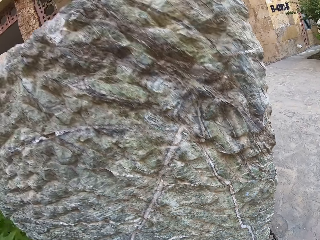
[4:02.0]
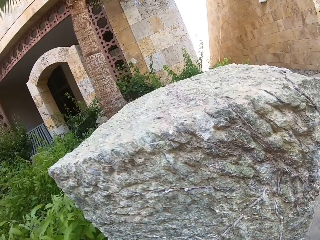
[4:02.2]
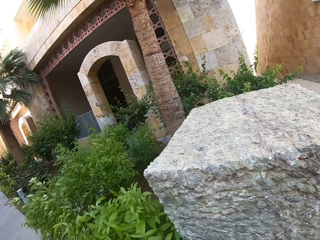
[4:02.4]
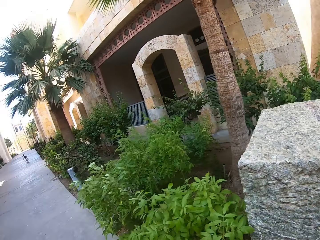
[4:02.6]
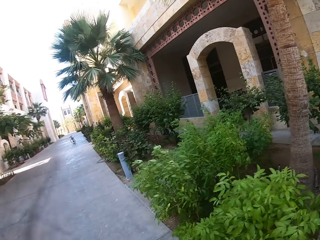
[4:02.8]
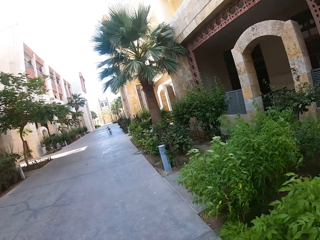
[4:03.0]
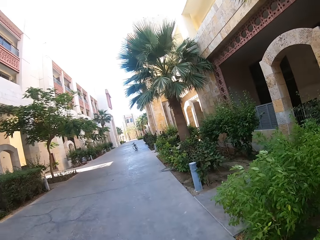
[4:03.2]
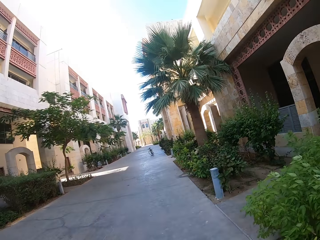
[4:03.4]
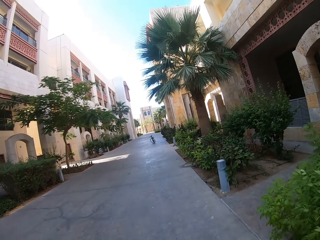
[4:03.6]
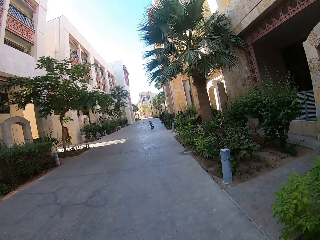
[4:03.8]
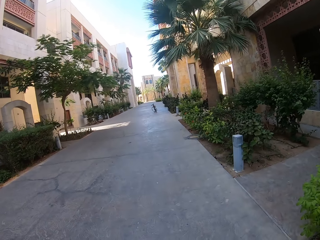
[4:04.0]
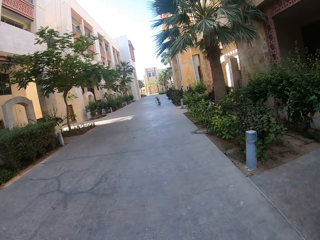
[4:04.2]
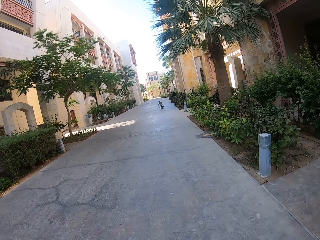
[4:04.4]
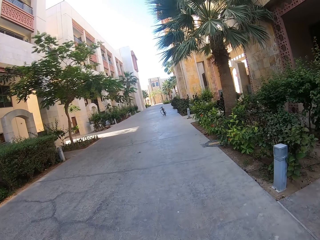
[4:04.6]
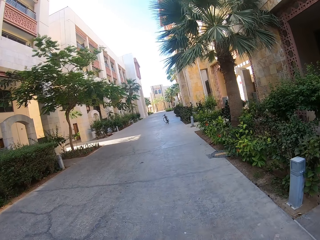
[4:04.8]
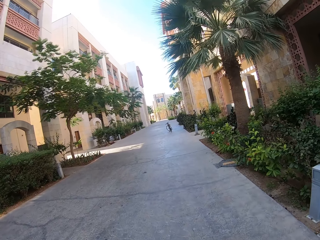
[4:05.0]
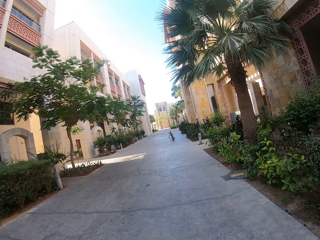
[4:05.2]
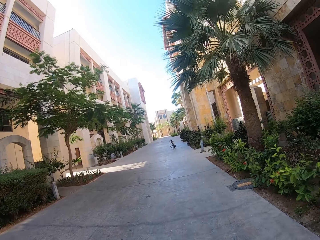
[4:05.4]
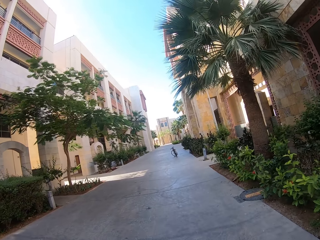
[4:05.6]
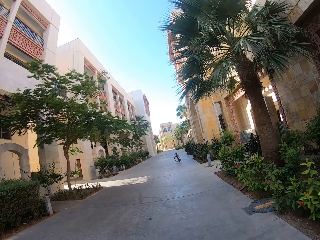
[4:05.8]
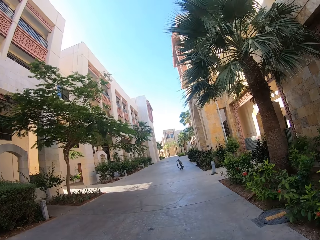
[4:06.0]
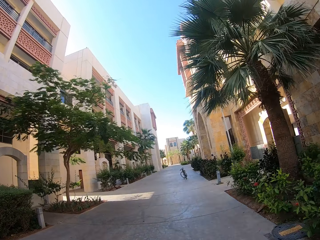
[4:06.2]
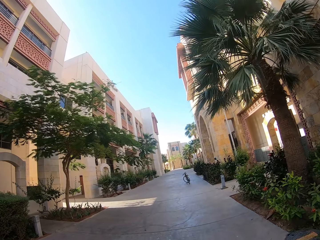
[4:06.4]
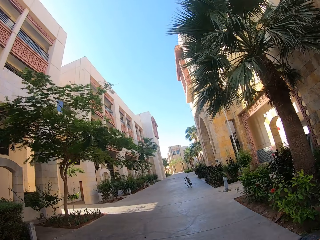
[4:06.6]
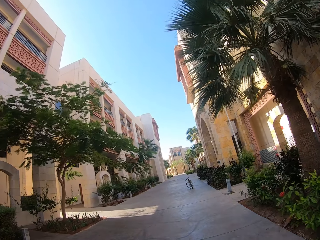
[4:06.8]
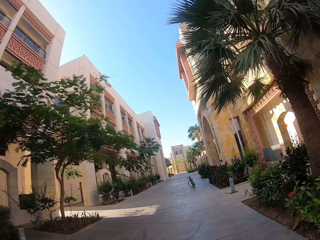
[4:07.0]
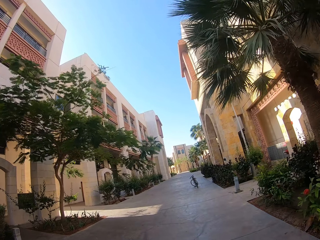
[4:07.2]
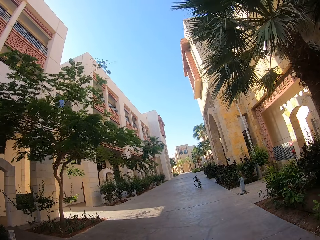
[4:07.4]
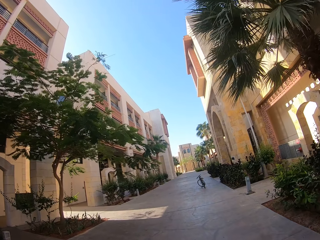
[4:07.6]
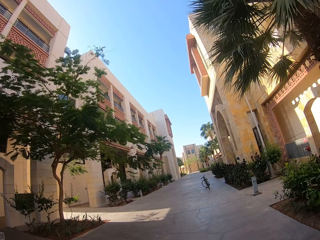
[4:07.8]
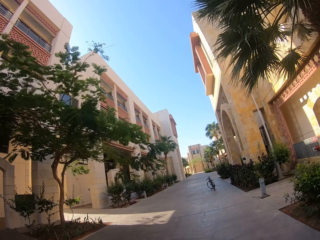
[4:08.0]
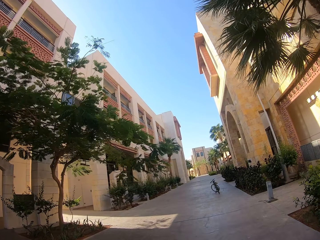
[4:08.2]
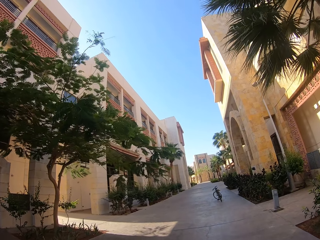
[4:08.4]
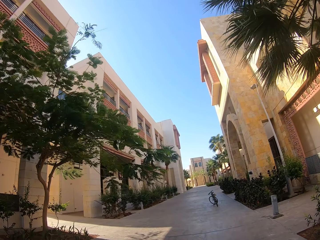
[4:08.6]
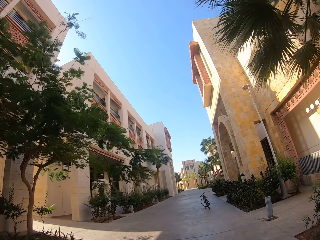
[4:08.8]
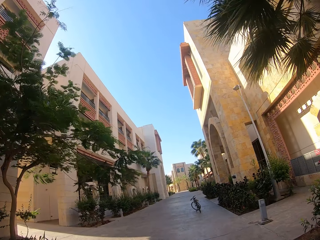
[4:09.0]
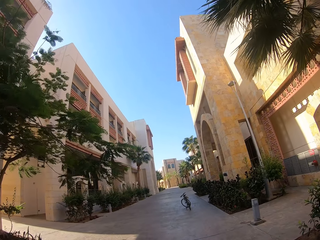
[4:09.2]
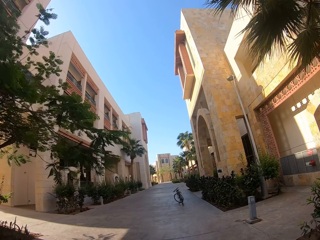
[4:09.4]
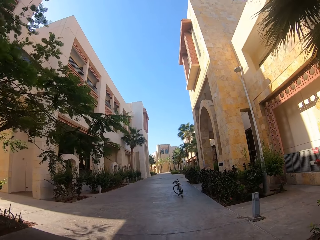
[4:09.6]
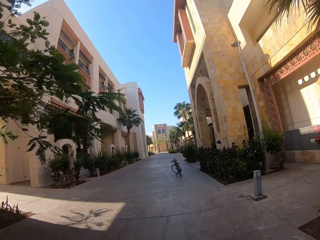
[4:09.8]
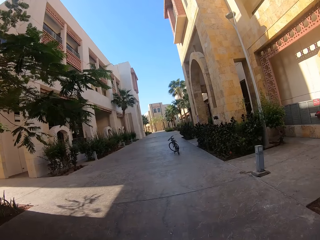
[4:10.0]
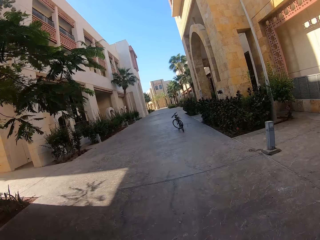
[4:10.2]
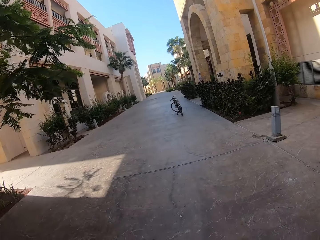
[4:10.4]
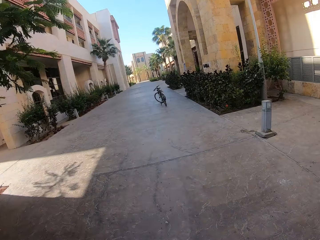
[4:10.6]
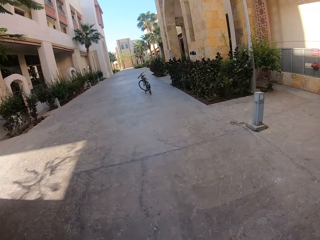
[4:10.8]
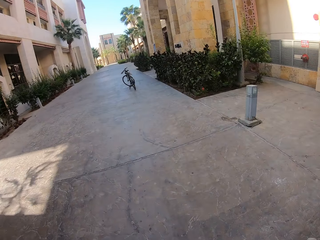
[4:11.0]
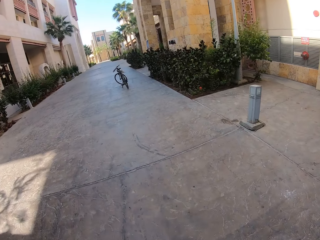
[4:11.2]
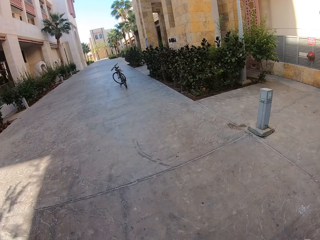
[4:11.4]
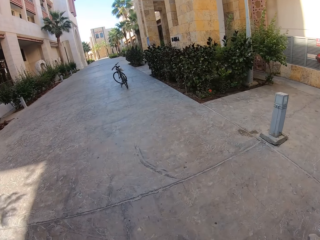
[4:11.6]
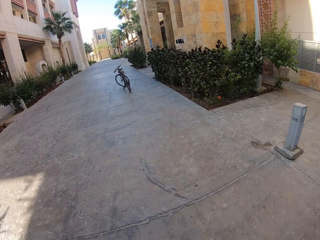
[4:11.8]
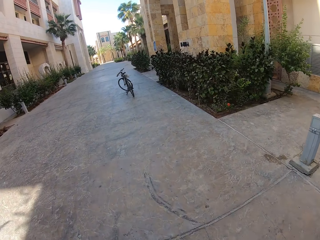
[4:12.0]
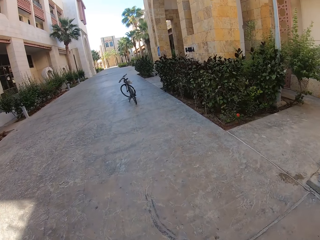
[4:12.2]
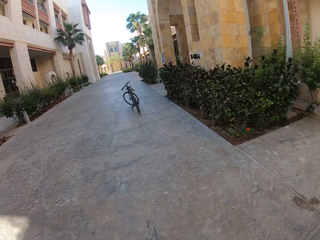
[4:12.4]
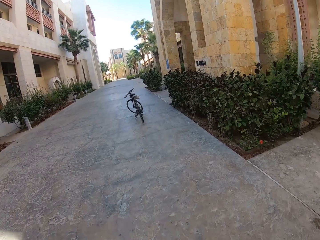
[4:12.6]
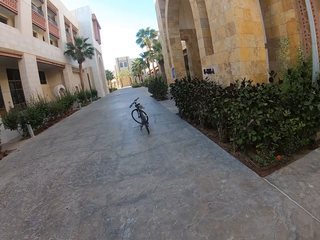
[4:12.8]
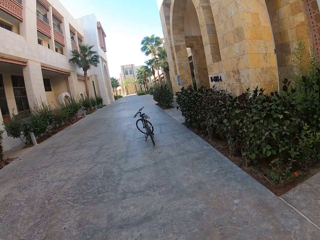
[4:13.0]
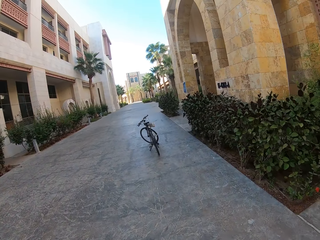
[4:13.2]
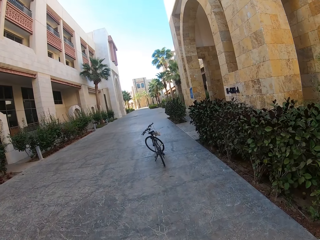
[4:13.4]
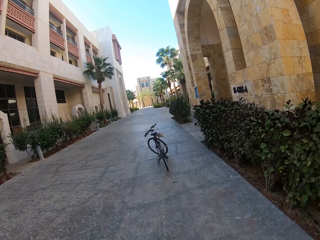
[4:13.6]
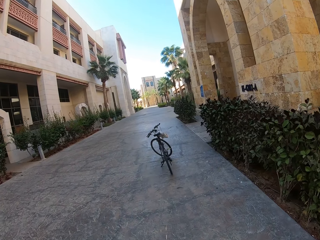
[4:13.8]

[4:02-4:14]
The camera wearer stands upright. They walk around on the sidewalk.

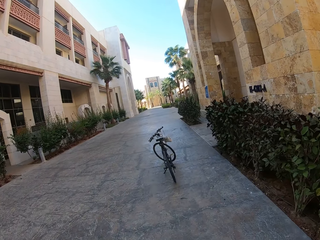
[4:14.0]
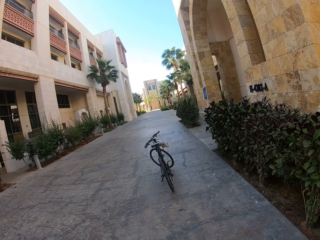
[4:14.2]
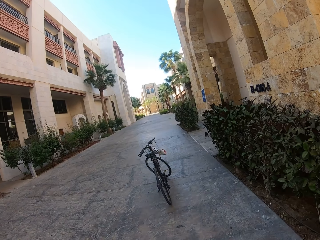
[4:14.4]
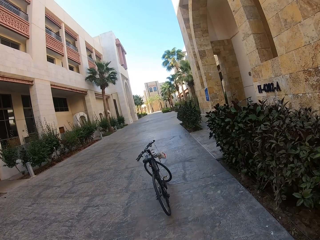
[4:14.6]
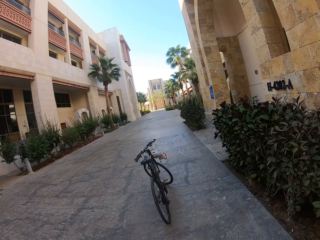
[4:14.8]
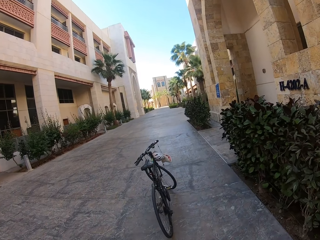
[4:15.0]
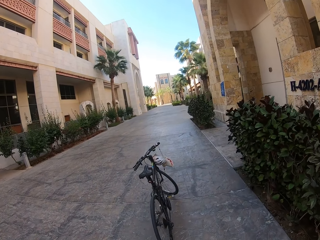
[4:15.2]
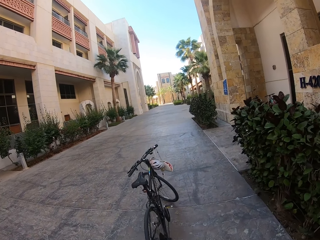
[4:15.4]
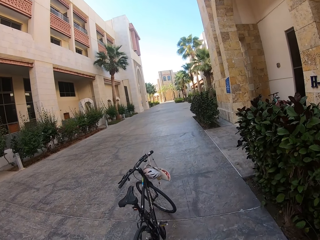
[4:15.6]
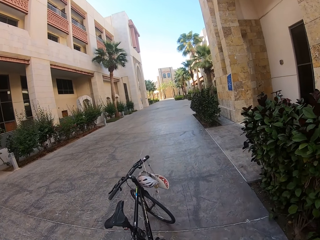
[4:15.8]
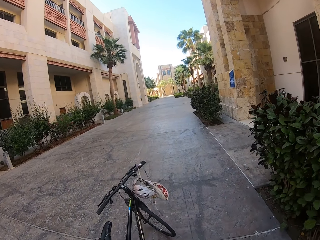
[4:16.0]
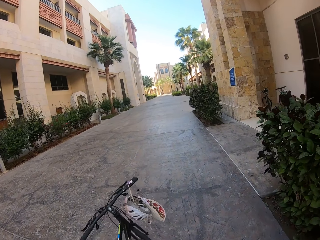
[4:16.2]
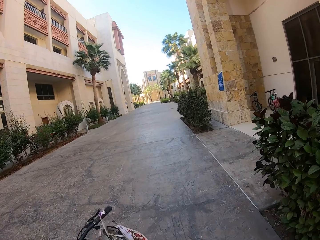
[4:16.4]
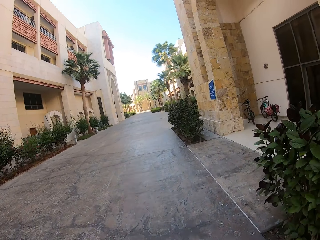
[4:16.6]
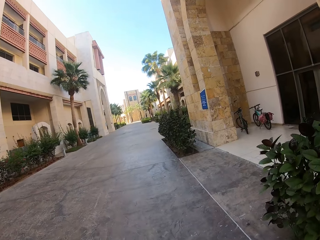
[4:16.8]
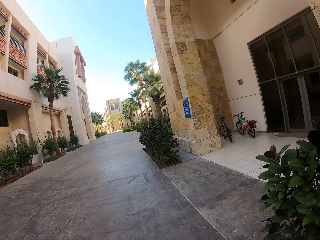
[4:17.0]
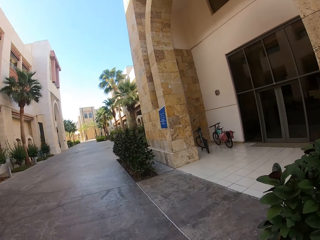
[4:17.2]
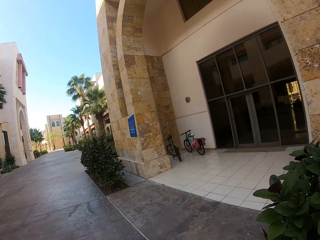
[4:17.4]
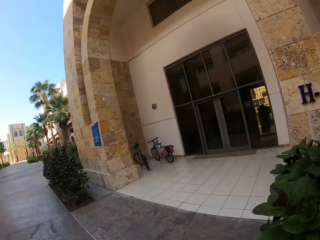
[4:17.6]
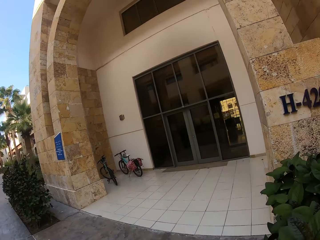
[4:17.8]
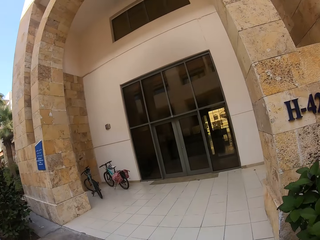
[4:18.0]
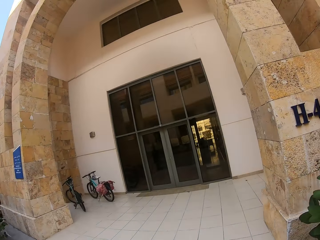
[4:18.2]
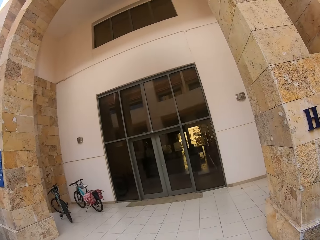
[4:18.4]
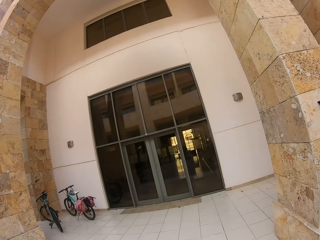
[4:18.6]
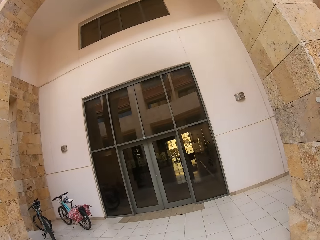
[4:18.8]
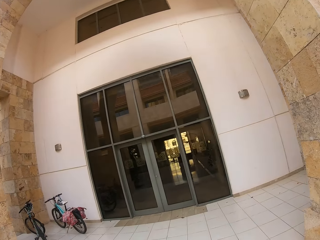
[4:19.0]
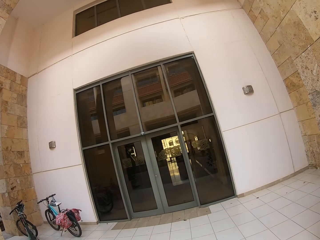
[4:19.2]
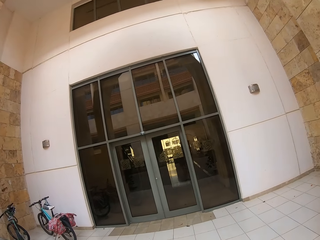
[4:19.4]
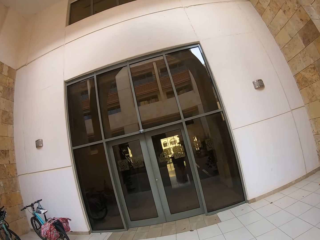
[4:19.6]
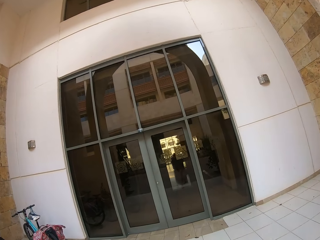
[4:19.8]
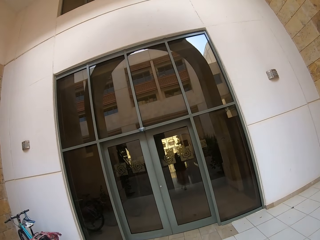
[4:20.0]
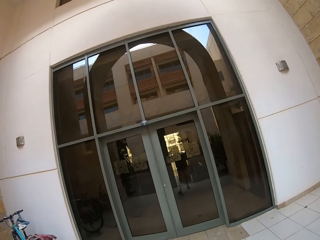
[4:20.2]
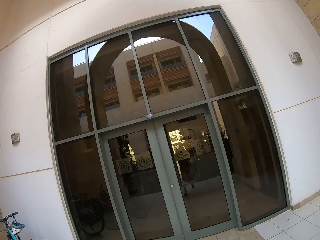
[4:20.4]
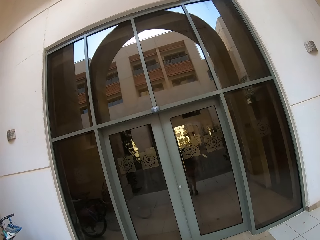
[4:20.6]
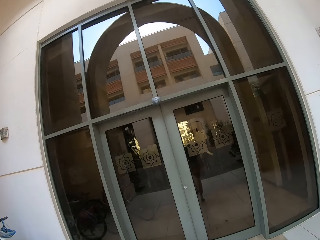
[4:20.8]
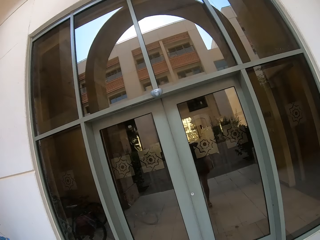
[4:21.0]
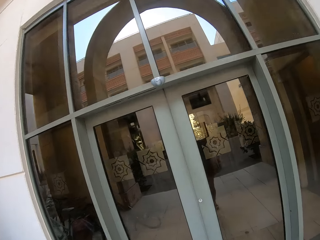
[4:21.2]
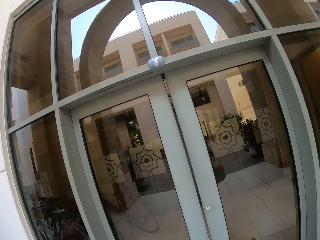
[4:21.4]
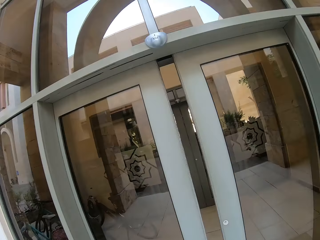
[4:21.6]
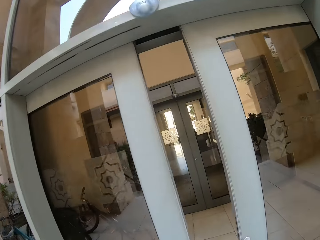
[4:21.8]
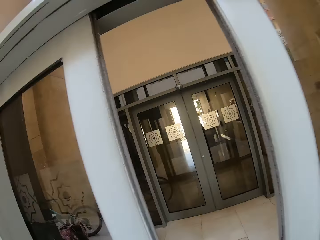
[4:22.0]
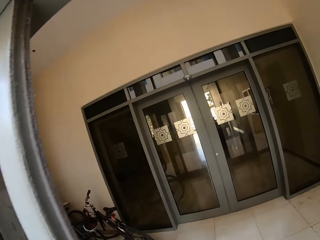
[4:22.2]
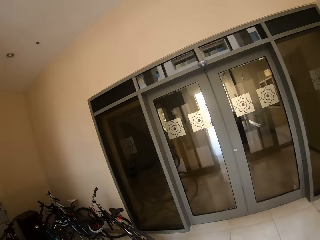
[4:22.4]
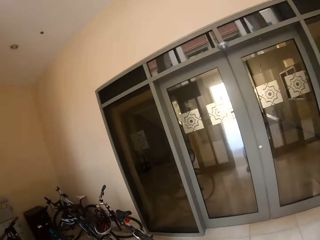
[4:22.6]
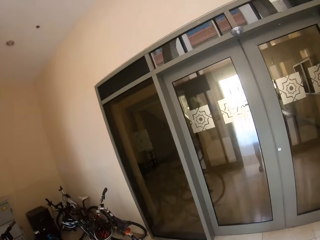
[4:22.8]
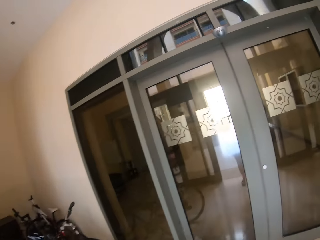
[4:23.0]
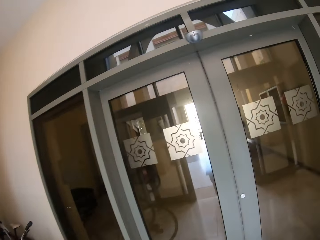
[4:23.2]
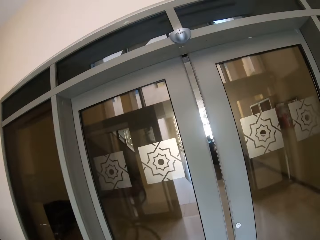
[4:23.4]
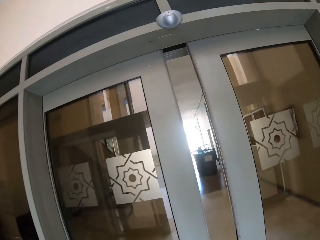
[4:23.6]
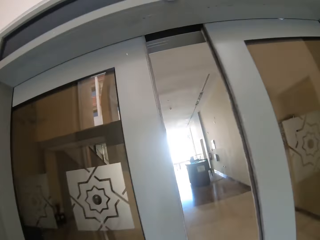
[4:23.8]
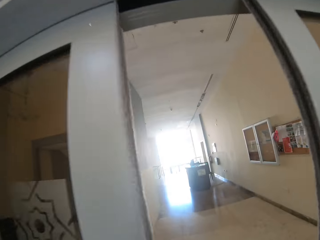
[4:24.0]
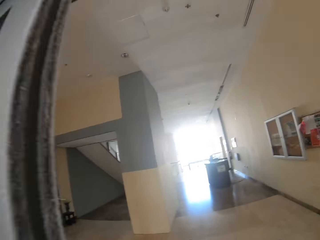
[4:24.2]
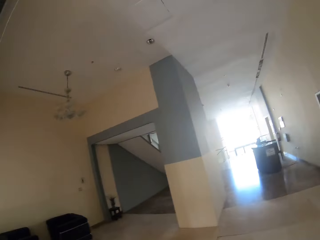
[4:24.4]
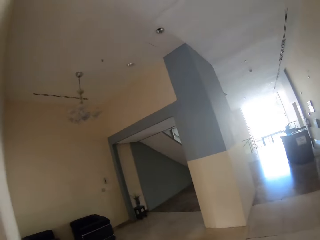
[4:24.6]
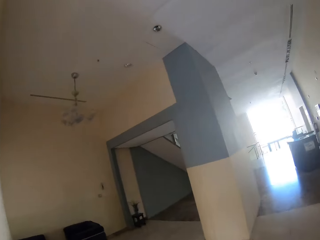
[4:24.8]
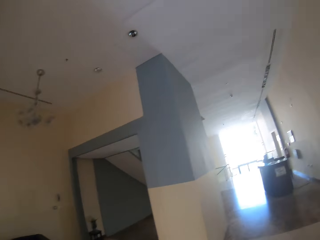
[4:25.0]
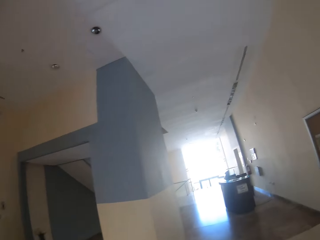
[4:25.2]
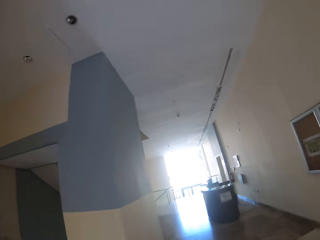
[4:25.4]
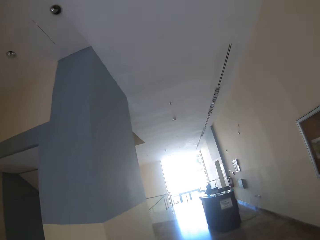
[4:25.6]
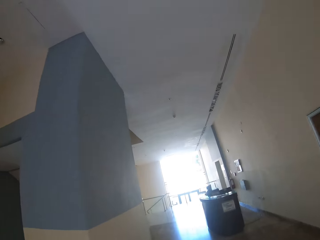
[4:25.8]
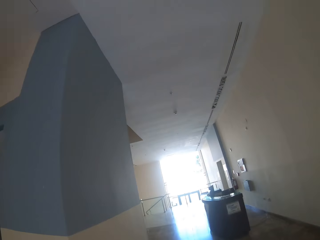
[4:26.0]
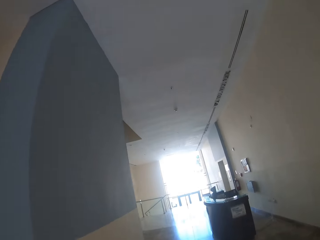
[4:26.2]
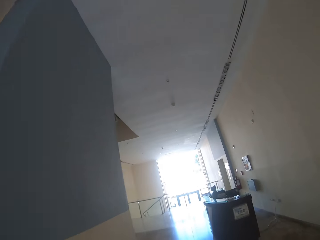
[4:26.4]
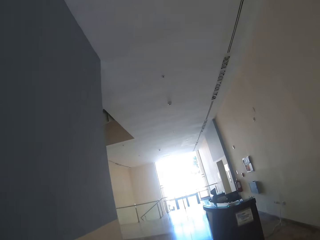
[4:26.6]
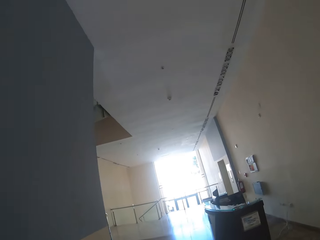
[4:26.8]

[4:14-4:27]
The camera wearer enters the building. They open the door.
